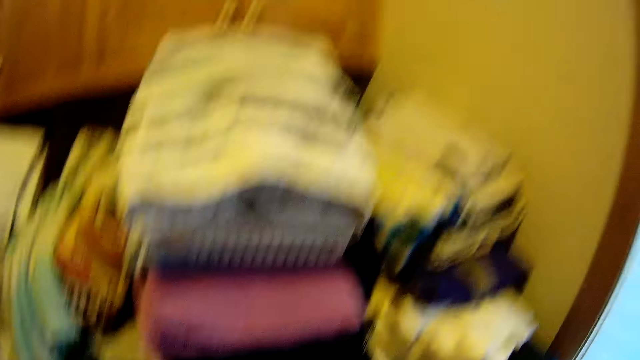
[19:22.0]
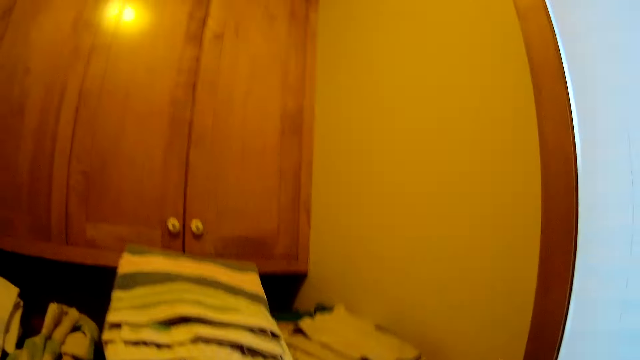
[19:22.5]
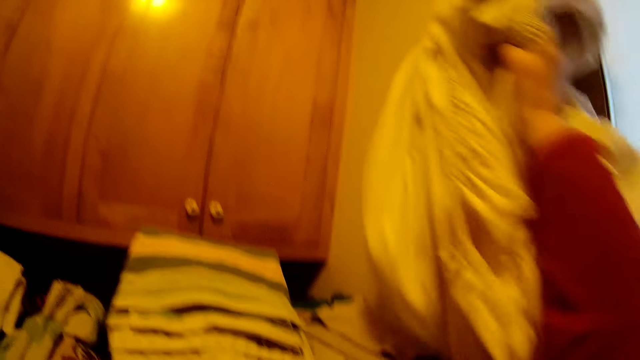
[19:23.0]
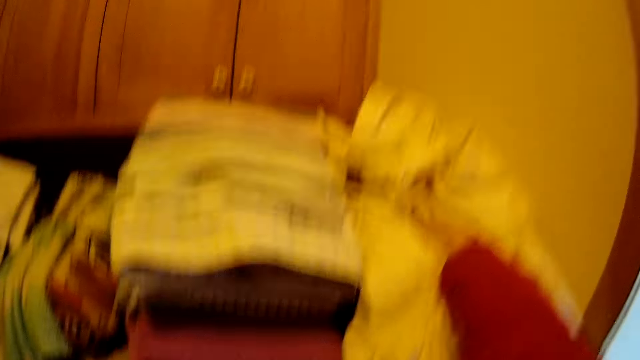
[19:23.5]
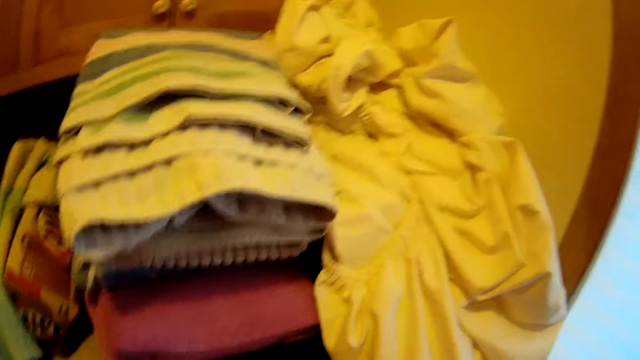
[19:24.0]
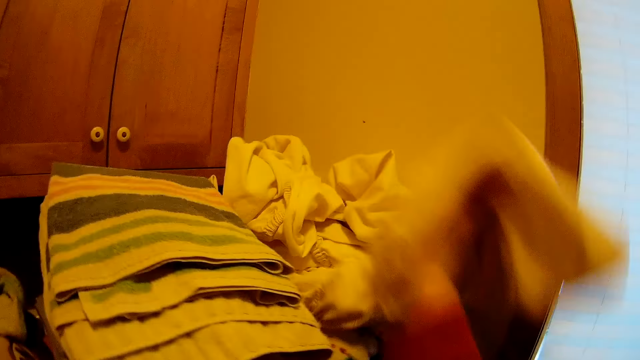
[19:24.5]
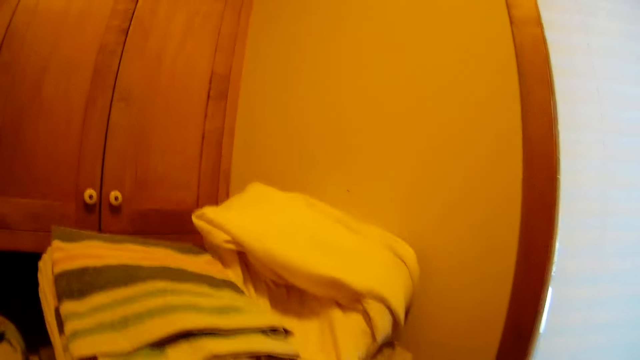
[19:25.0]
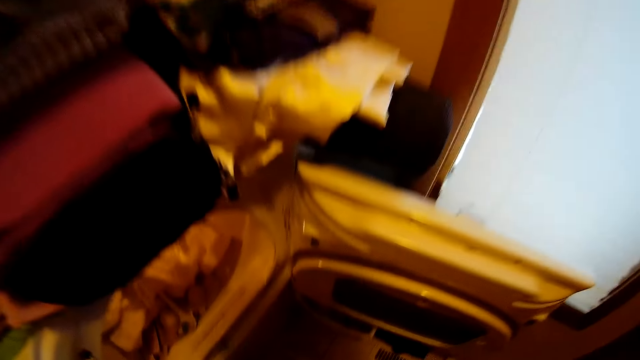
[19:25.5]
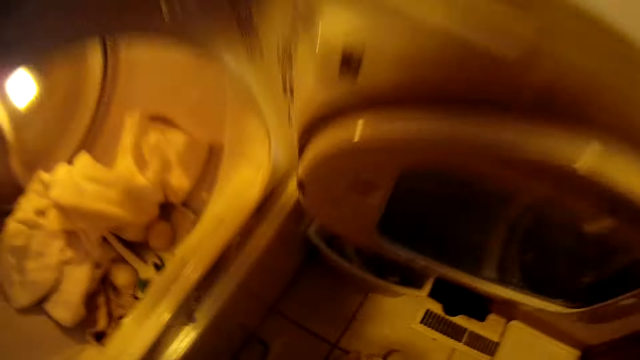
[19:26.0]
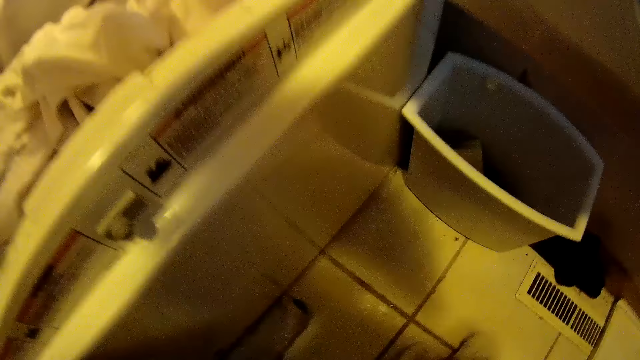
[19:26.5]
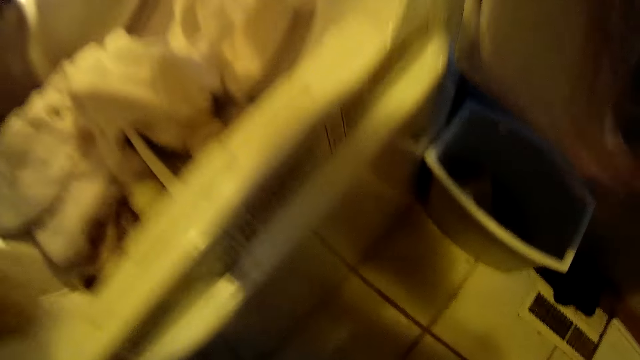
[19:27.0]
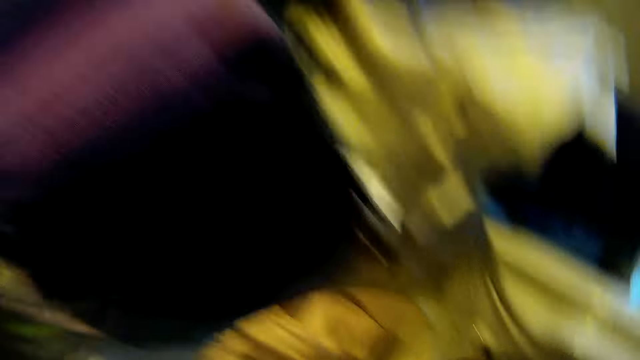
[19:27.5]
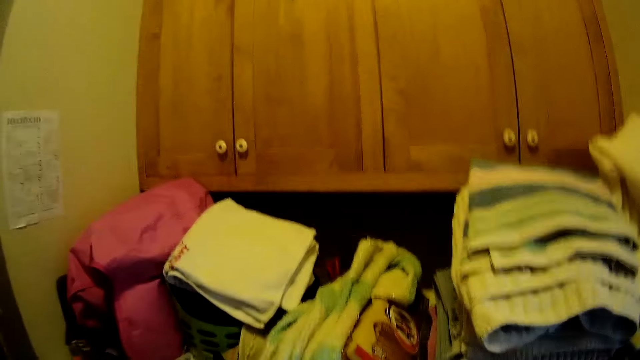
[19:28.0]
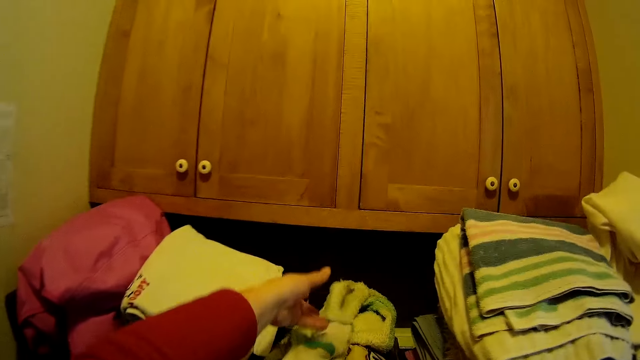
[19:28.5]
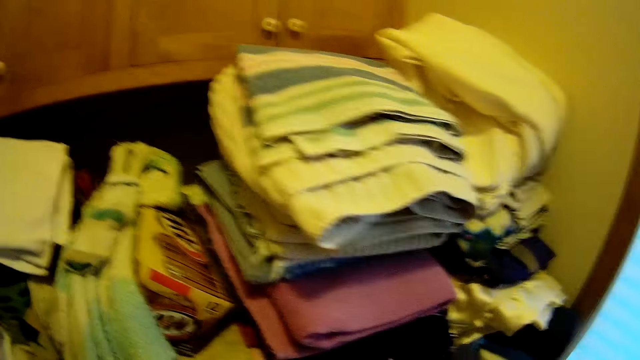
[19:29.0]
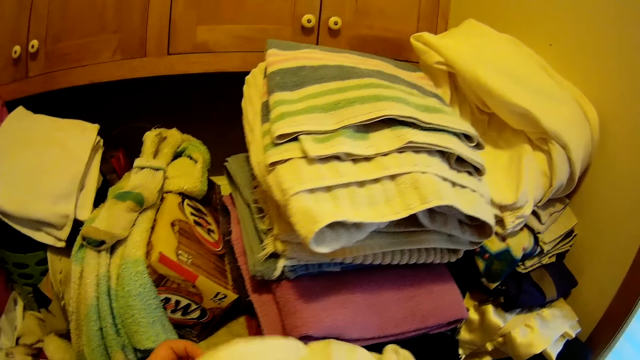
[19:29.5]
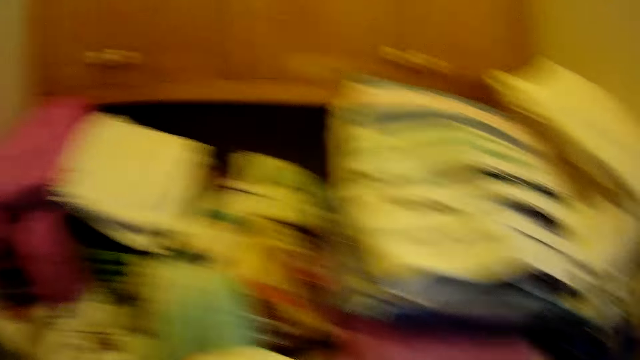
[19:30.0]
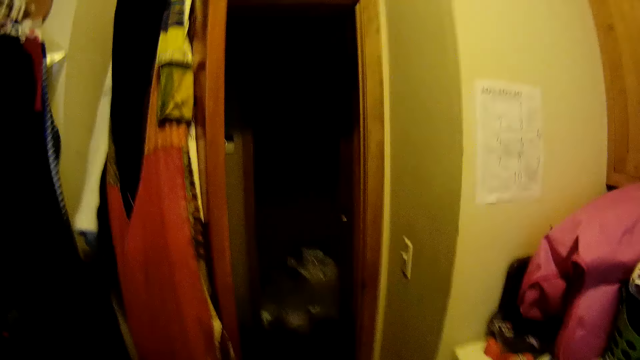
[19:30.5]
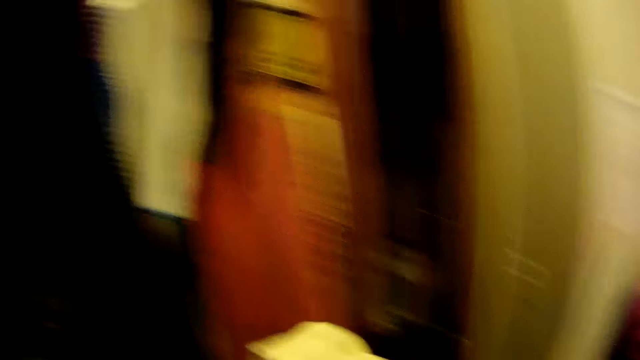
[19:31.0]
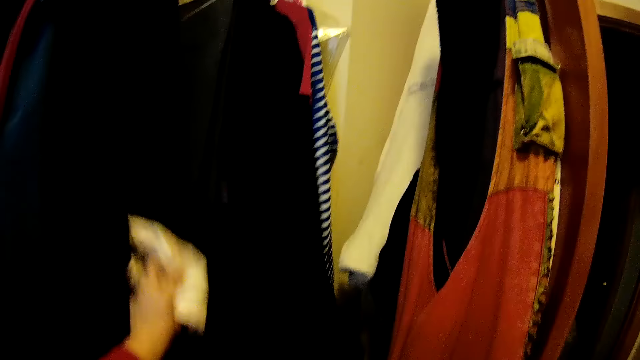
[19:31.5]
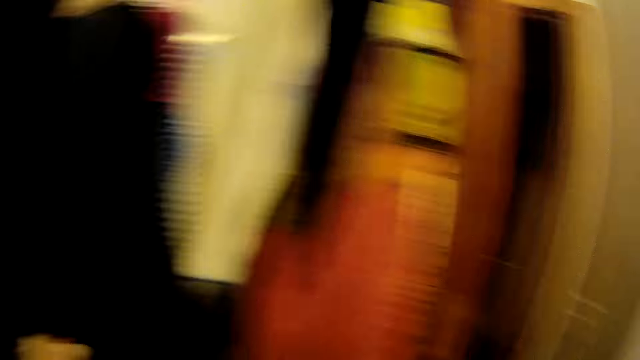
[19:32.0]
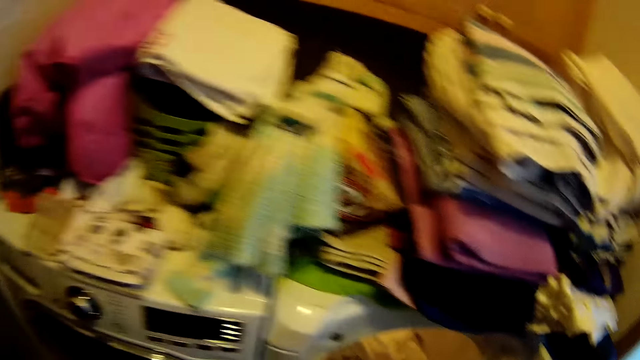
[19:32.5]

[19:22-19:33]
The camera wearer throws the fitted sheet on the kitchen counter. They place a cloth on top of other clothes. They bend down. They look inside the washing machine. They place socks on top of a box. They throw a sock on the kitchen counter. They lift a cloth. They put away the cloth.

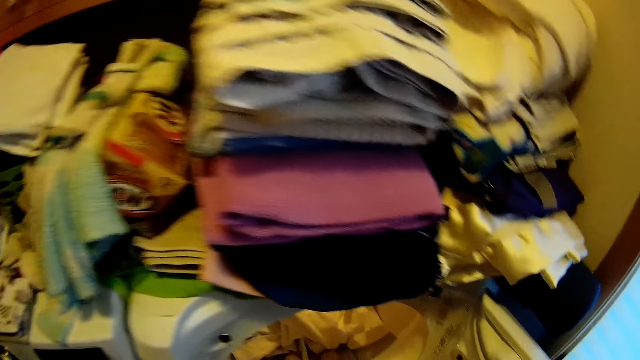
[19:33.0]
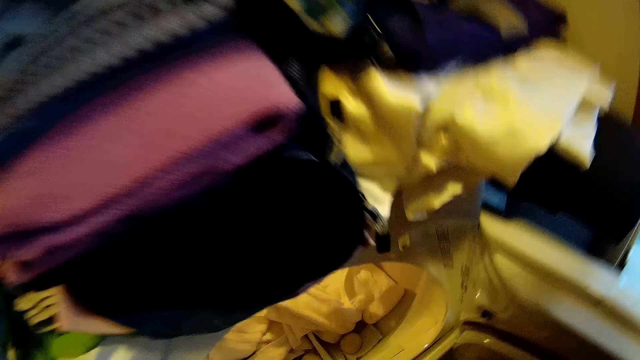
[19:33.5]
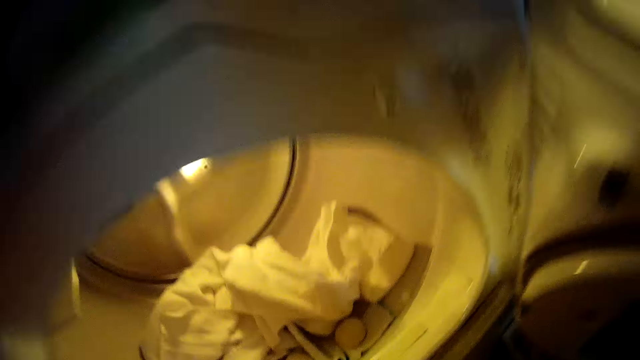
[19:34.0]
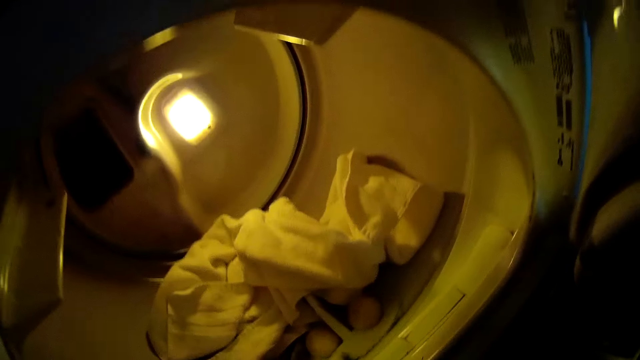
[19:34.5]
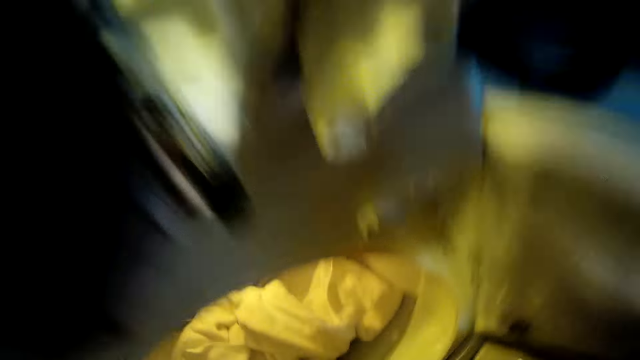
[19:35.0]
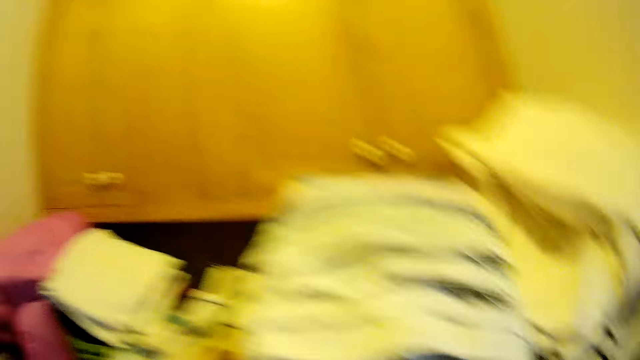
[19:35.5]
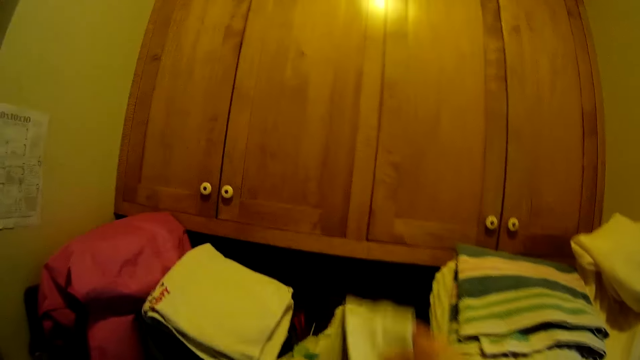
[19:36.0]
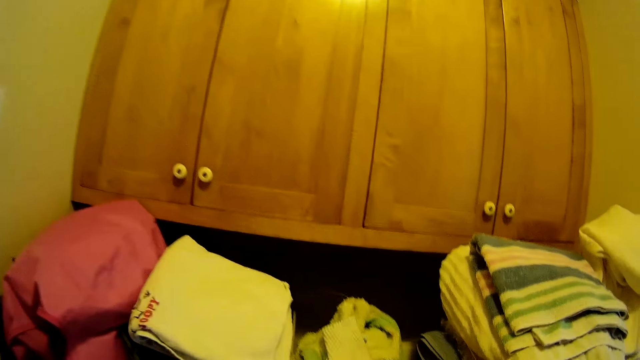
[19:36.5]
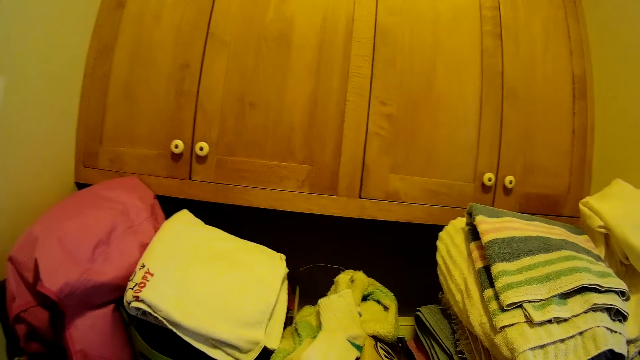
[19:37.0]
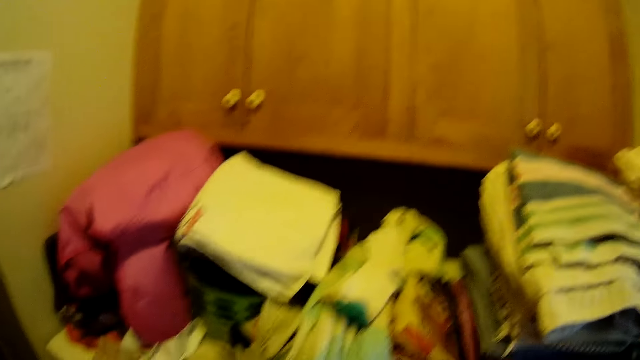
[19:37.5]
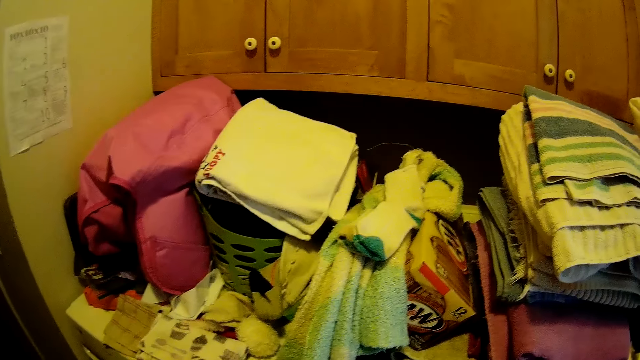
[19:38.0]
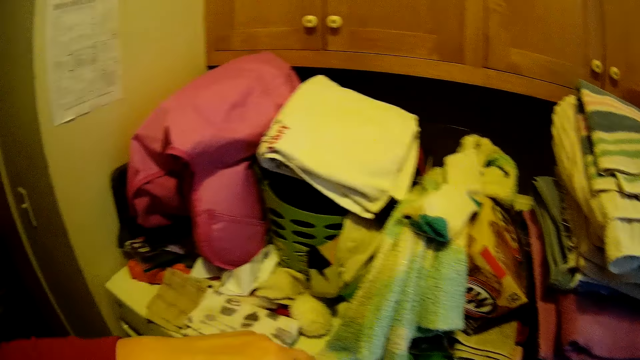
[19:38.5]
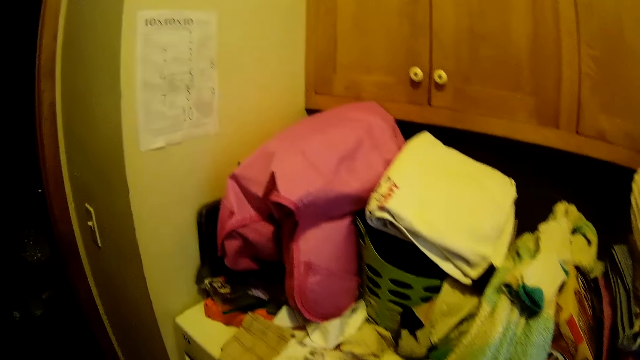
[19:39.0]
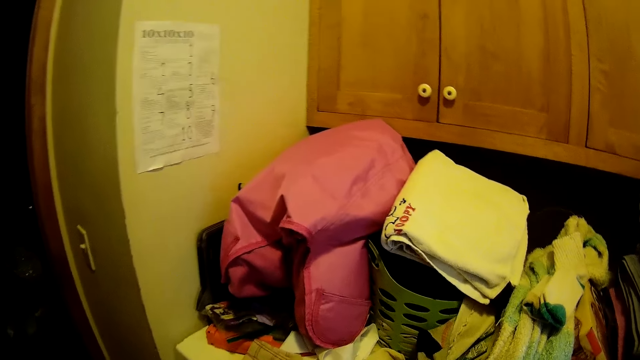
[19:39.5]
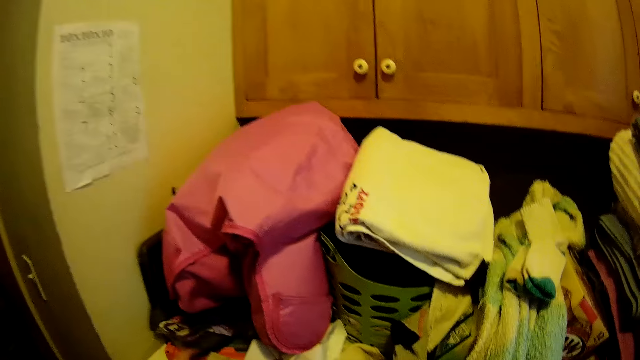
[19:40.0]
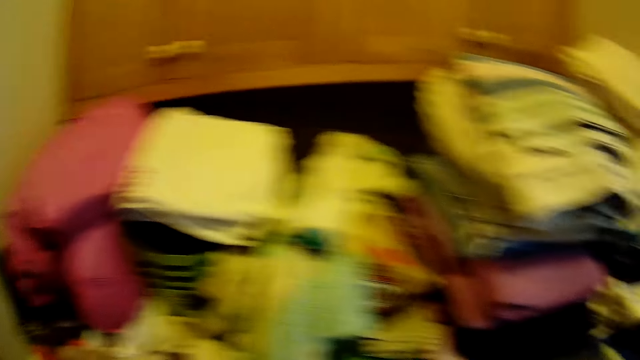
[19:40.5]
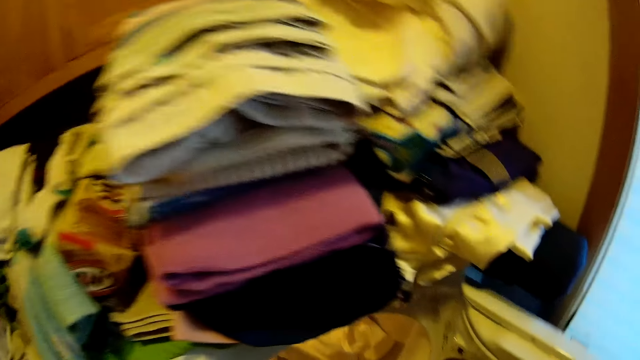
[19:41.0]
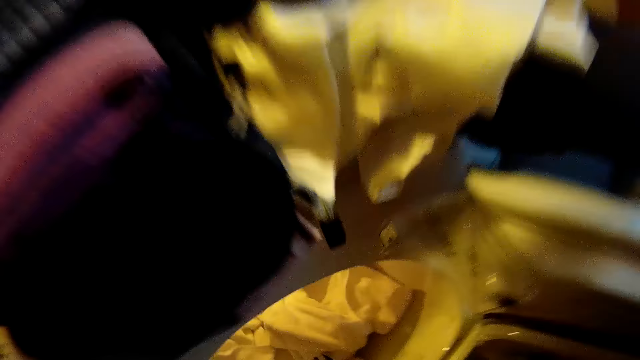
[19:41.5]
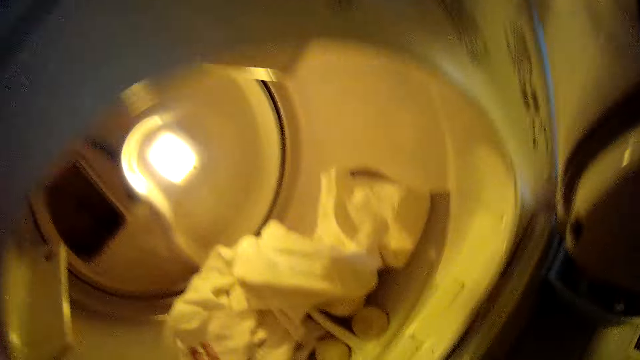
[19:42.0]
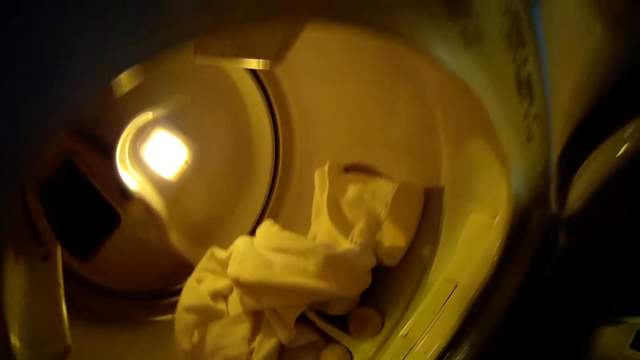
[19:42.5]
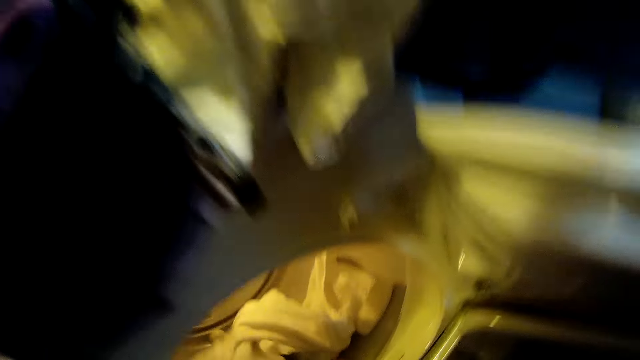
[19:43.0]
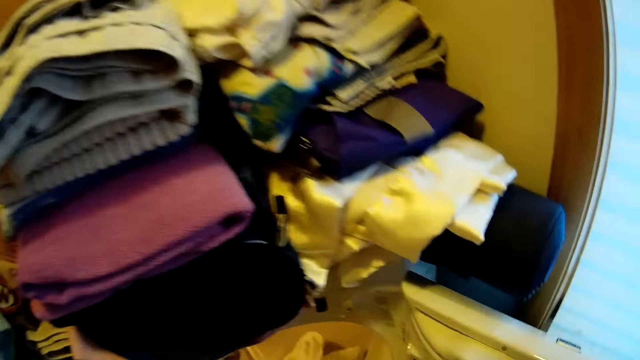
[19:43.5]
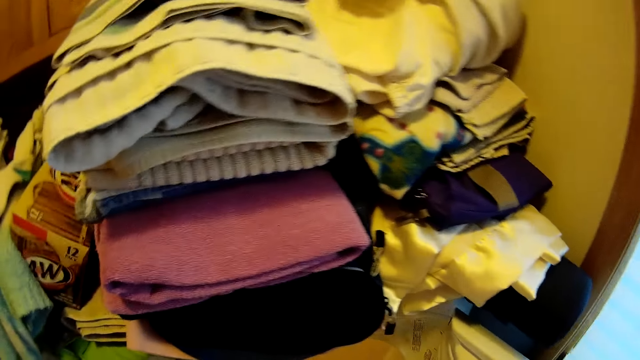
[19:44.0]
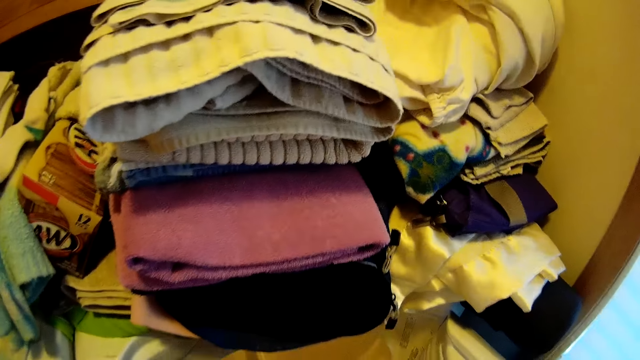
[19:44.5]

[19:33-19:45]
The camera wearer looks inside the washing machine. They remove a cloth from the washing machine. They throw a sock on the kitchen counter. They place socks on top of a box. They look inside the washing machine. They pick up a towel from the dryer.
